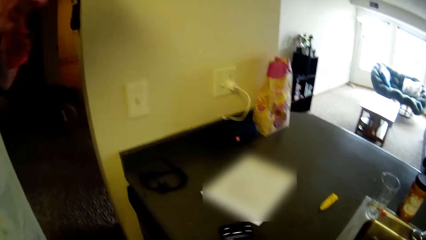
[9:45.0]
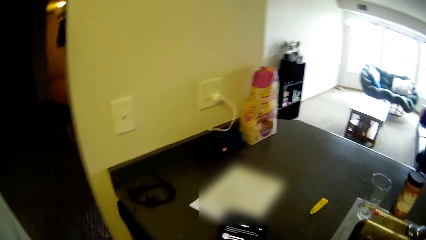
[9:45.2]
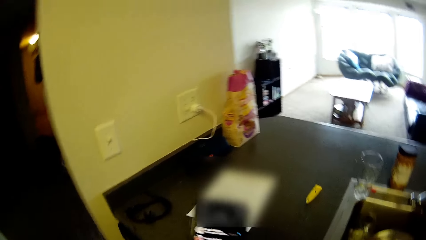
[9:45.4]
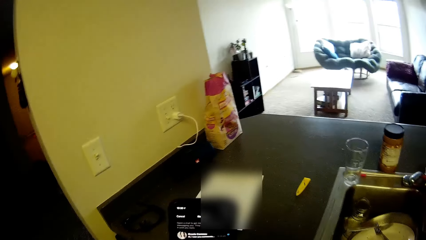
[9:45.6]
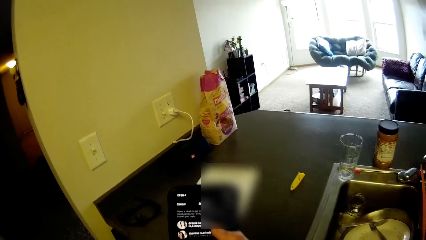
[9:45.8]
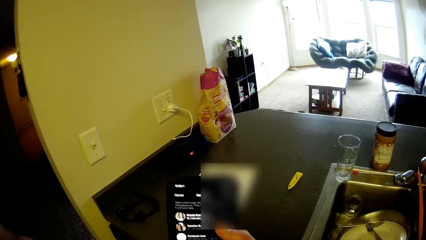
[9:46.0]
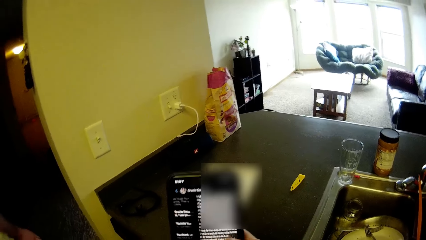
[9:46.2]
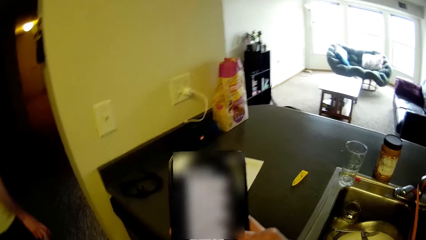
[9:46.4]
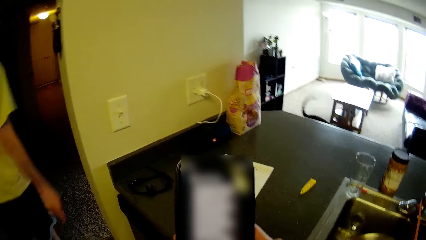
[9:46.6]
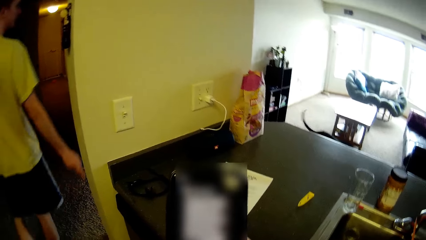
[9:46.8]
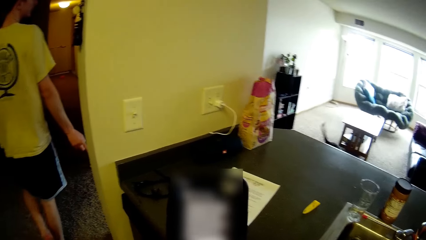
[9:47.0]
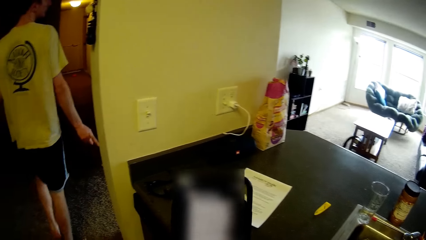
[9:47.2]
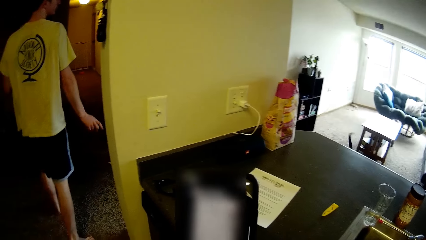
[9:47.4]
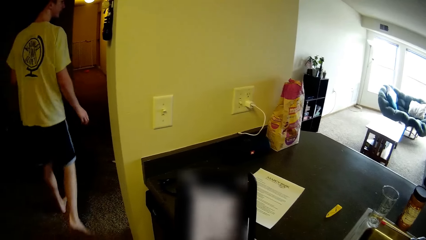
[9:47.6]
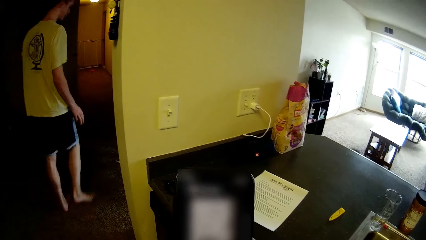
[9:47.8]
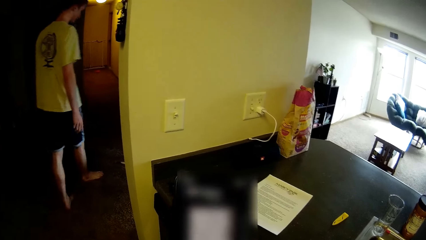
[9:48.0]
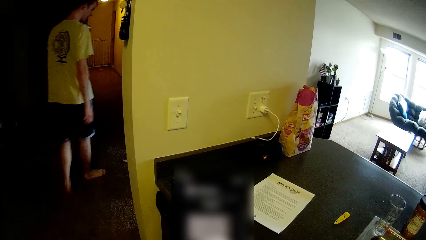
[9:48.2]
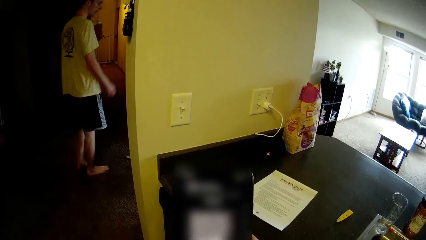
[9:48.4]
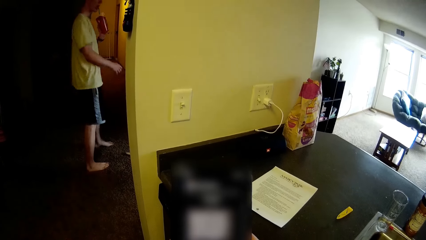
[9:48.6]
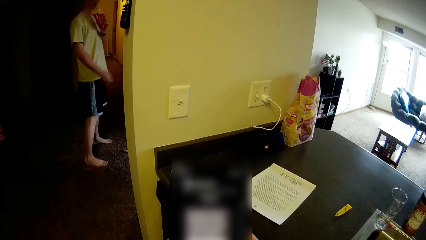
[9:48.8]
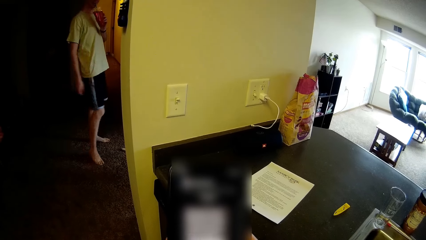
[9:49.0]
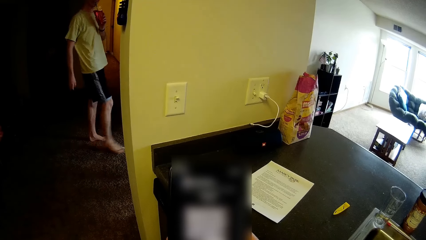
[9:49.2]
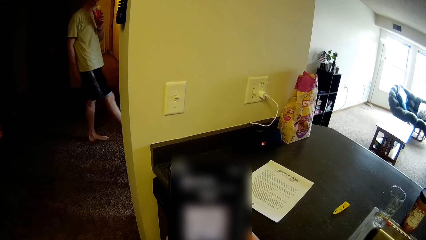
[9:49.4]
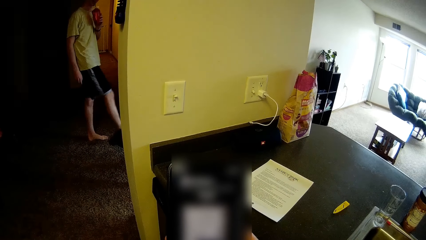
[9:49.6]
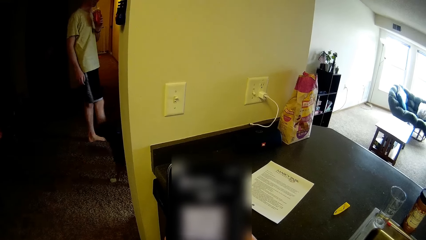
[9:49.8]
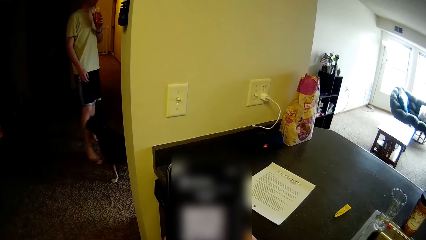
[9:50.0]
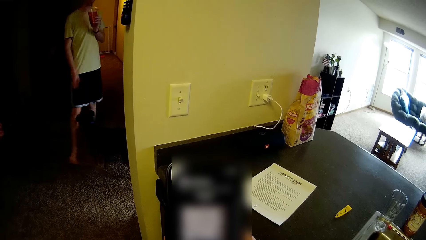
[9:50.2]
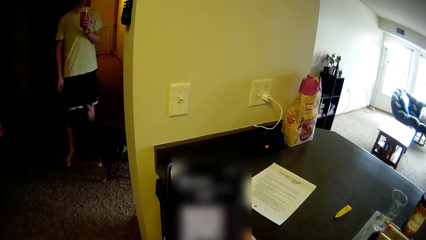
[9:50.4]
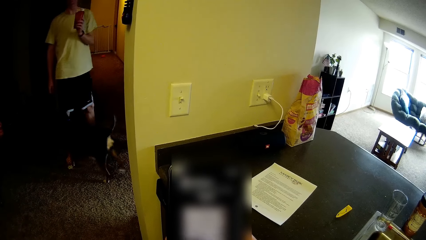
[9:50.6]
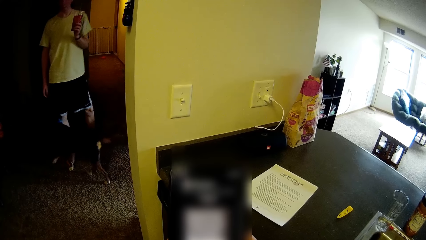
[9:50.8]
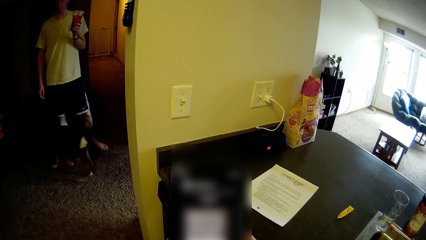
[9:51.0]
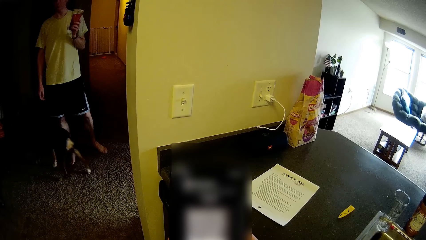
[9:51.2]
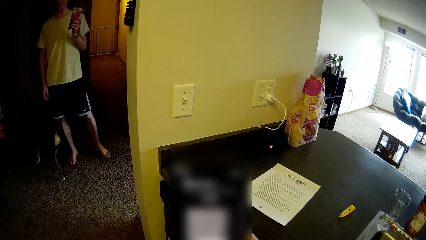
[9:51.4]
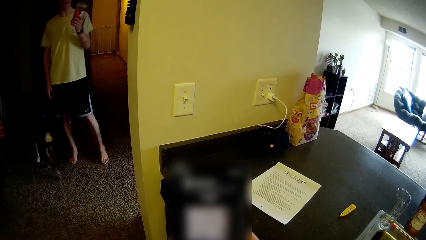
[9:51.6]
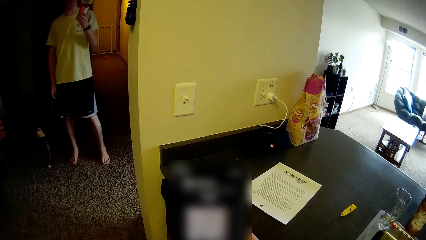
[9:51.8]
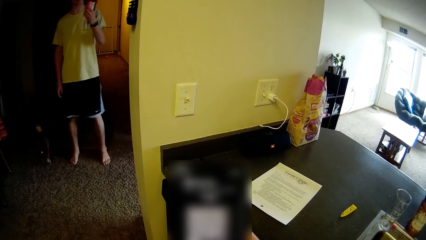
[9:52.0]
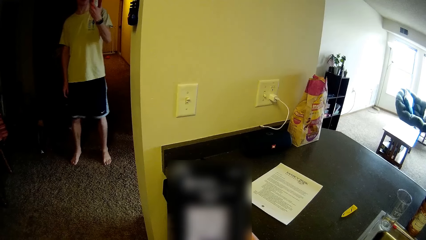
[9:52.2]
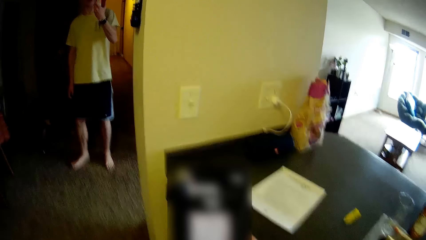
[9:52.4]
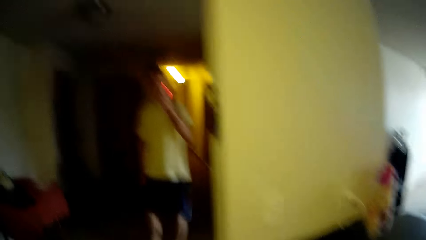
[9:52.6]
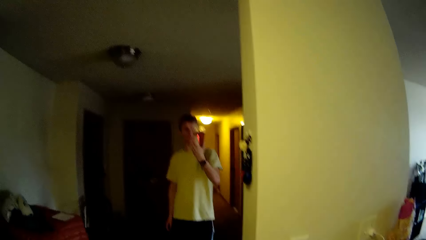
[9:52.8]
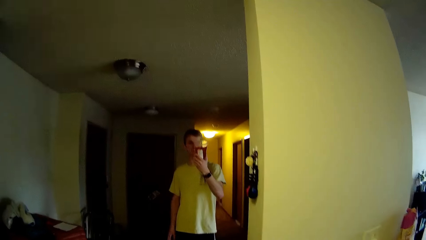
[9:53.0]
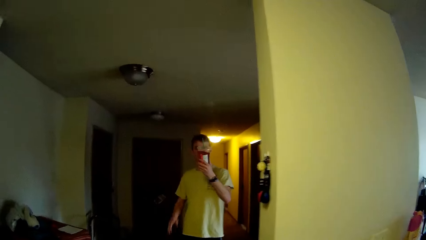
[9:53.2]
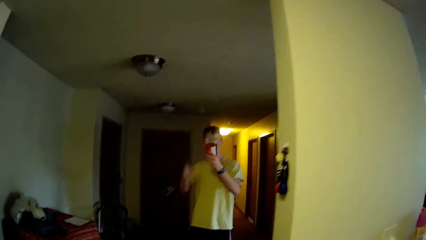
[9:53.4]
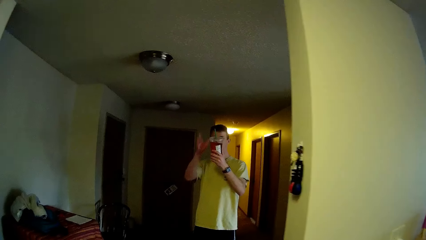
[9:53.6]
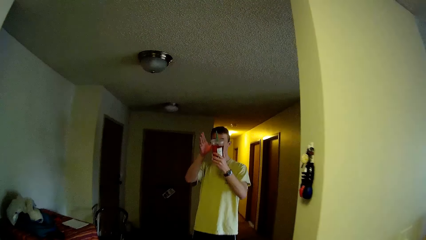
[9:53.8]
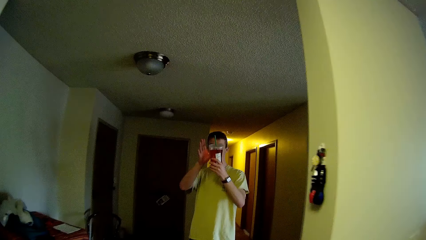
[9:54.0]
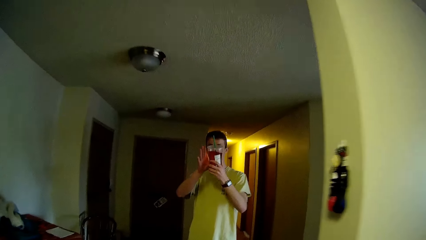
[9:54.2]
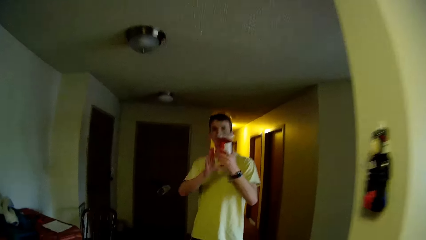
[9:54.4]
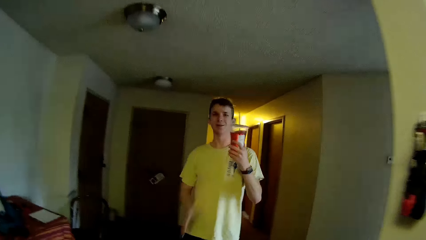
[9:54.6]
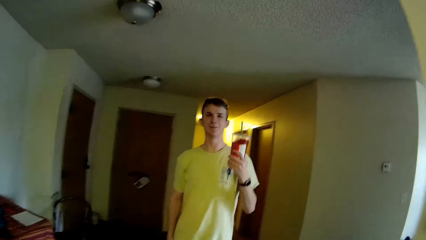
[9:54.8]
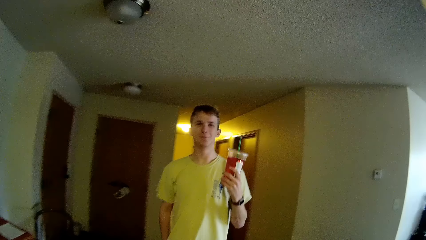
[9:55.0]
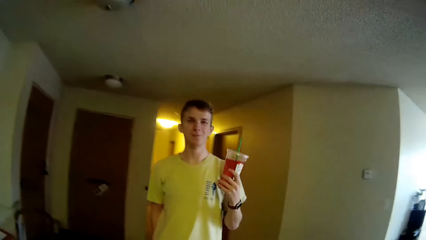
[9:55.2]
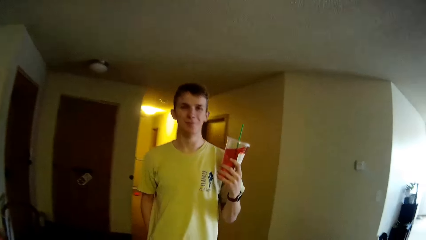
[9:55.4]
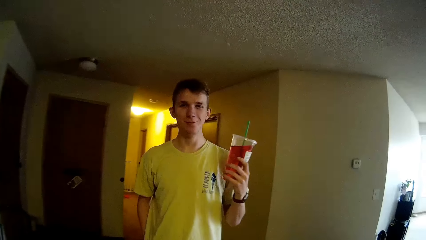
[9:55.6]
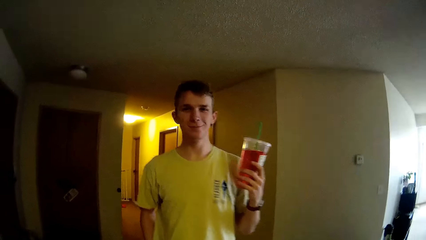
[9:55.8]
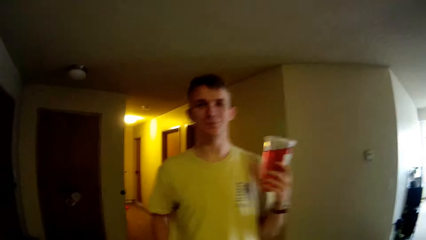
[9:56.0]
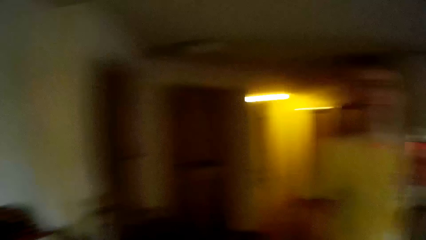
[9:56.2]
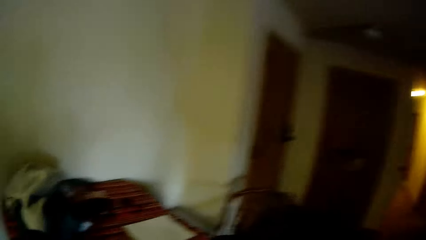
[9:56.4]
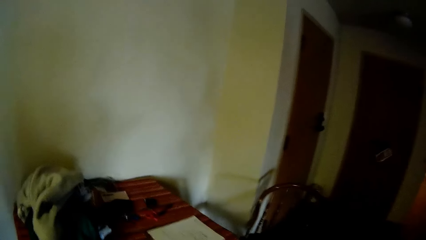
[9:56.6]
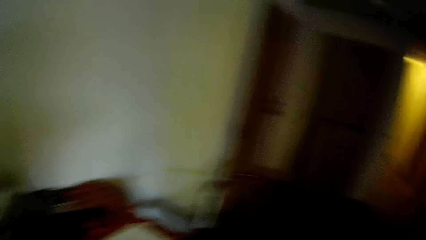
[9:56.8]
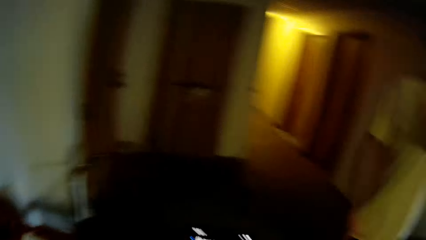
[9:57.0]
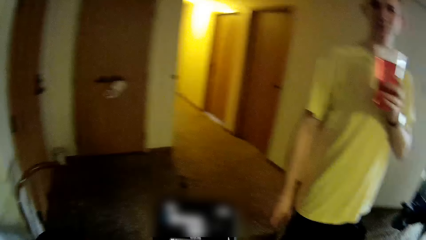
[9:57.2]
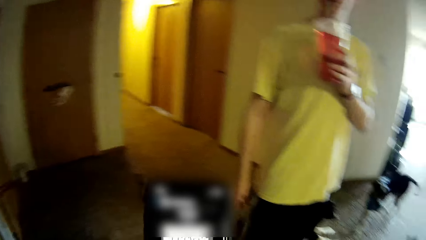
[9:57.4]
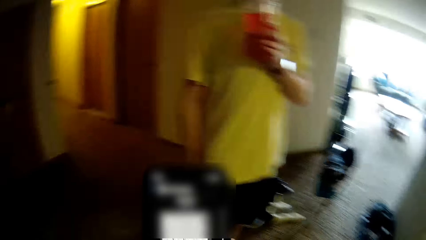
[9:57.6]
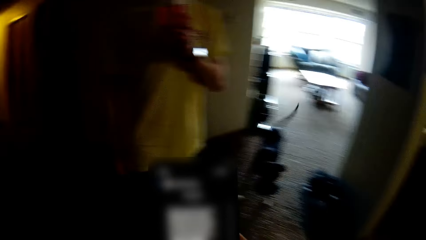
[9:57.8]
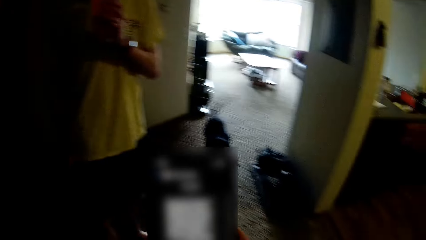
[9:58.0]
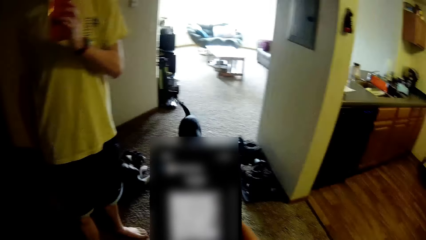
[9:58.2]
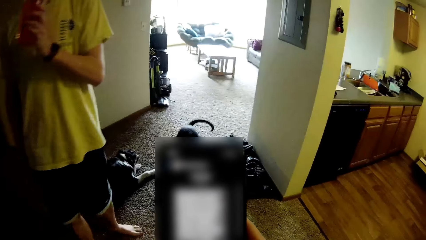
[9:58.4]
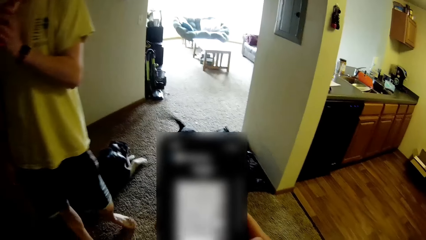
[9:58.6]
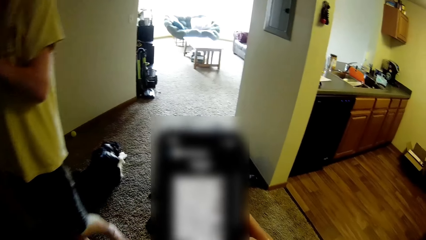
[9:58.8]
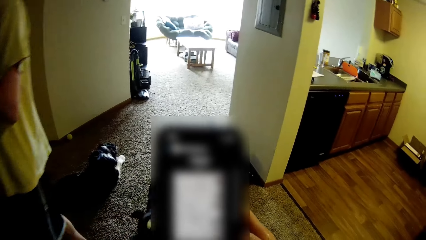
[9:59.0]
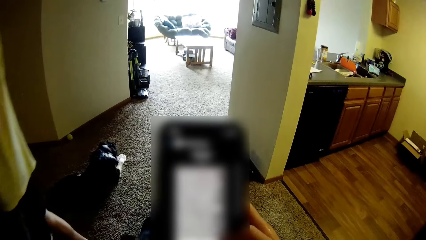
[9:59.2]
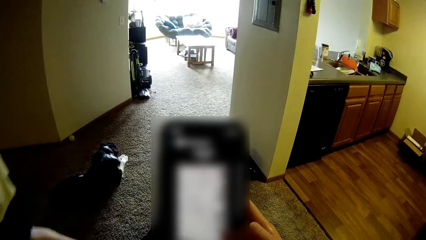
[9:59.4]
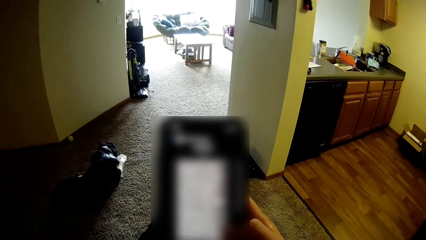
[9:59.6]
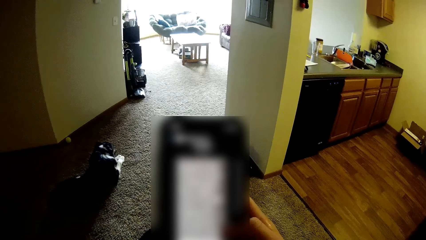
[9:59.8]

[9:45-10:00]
A man looks at the camera wearer's phone. The camera wearer operates the phone with both hands. They dial the phone. The man walks in the room. The man moves the leg. The man holds the juice cup. The man touches the juice cup. The man holds the juice cup with the hand. The camera wearer looks around the room. They hold the phone.
